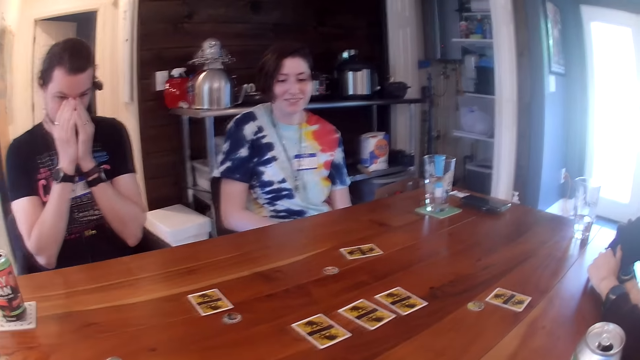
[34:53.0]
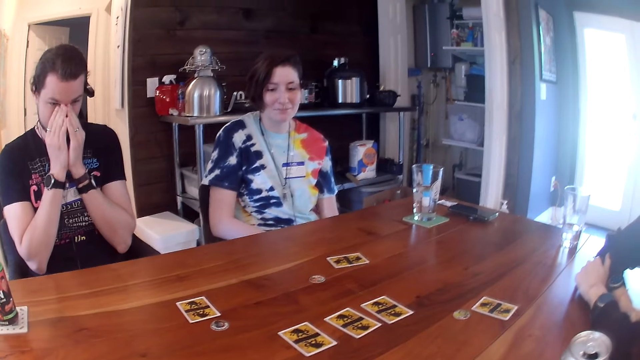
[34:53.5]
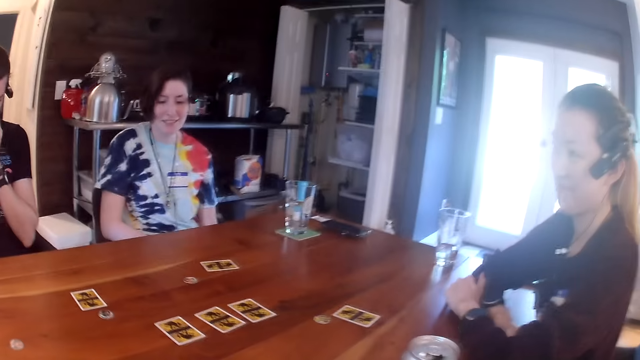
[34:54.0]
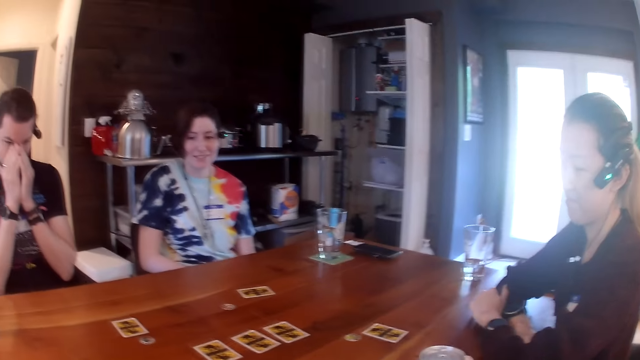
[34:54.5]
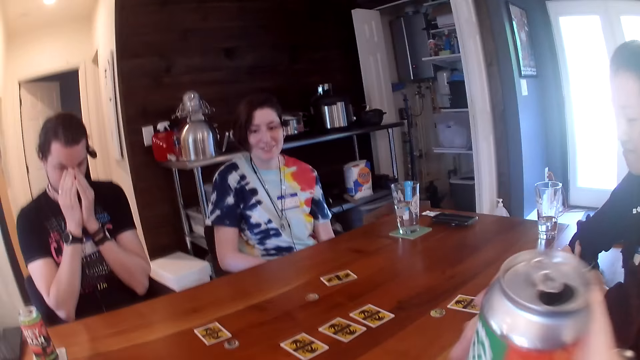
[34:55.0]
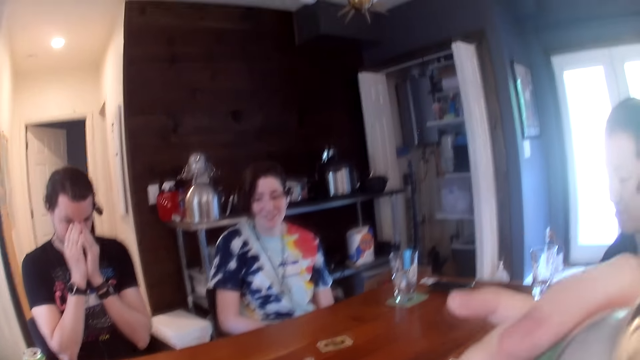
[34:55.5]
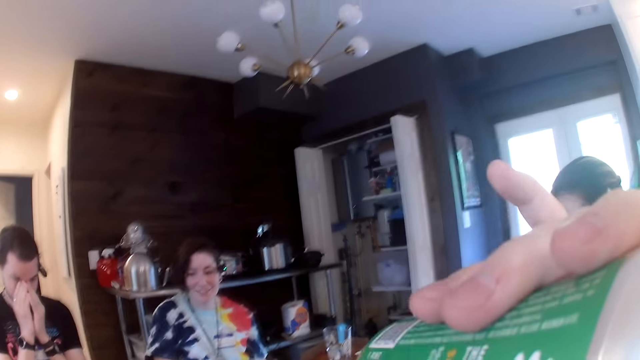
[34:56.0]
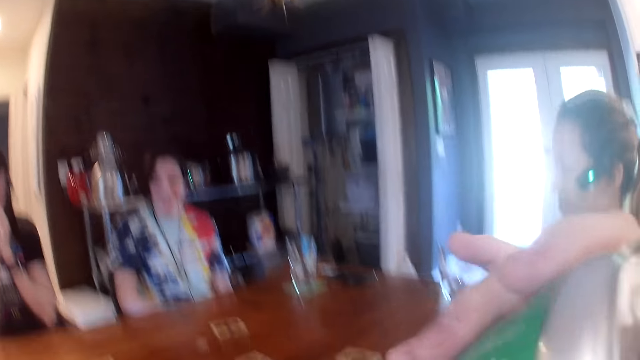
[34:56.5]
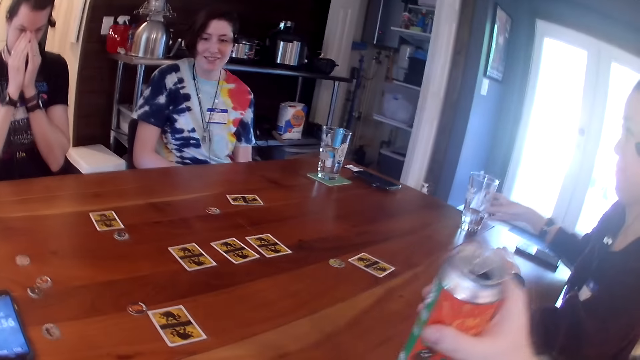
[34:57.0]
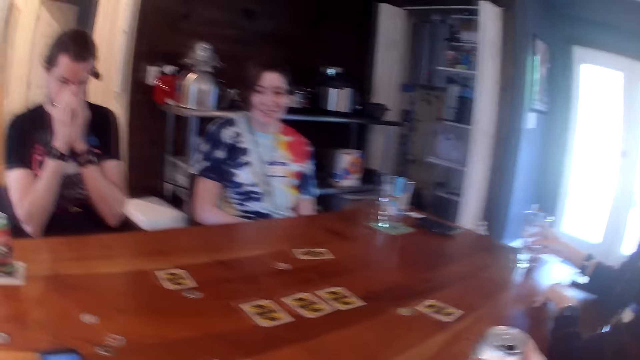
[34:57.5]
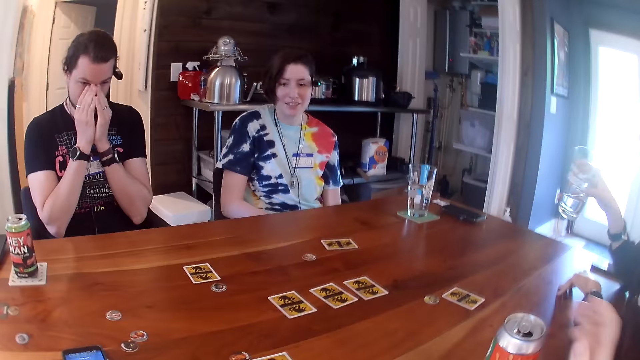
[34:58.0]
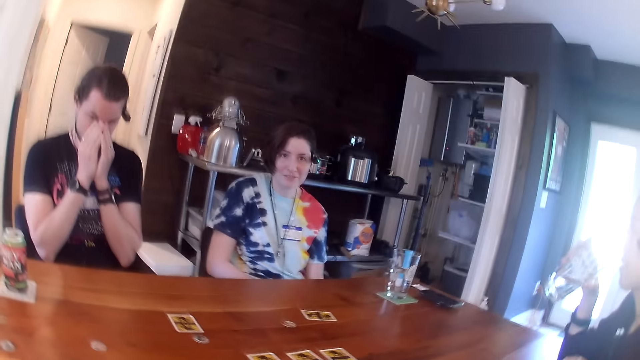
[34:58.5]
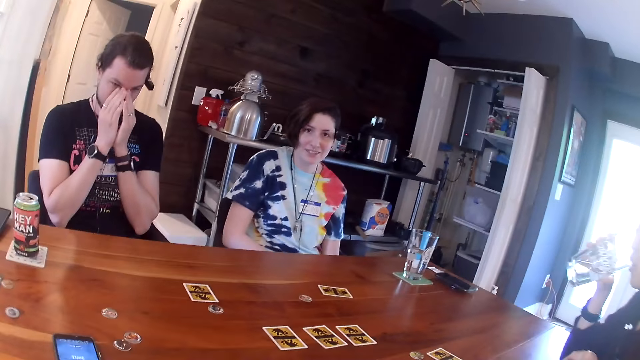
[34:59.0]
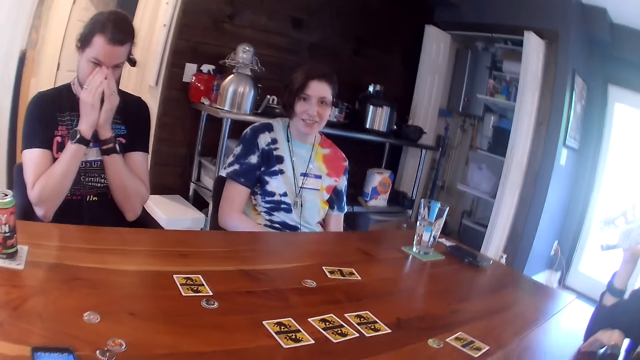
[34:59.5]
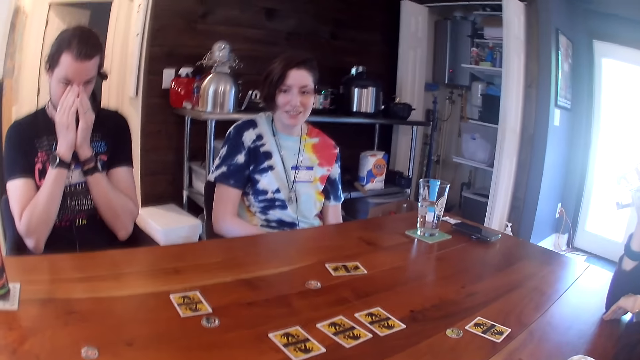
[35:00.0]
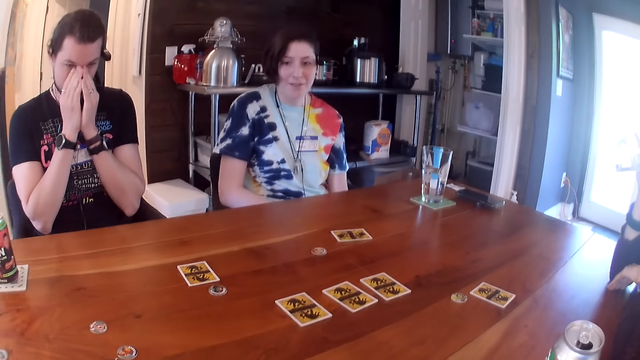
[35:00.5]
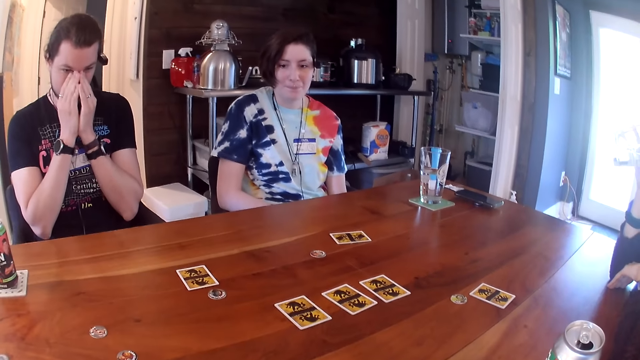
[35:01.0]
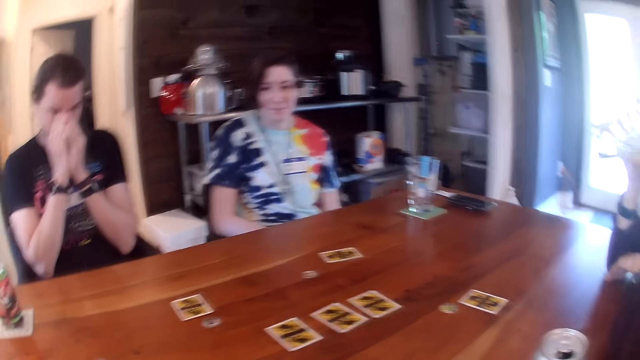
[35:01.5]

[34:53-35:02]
The camera wearer picks up a soda can on the table with his right hand. He sips a drink from the soda can. He drops the soda can on the table. The woman picks up a cup on the table with her left hand. She drinks water from the cup in her left hand.

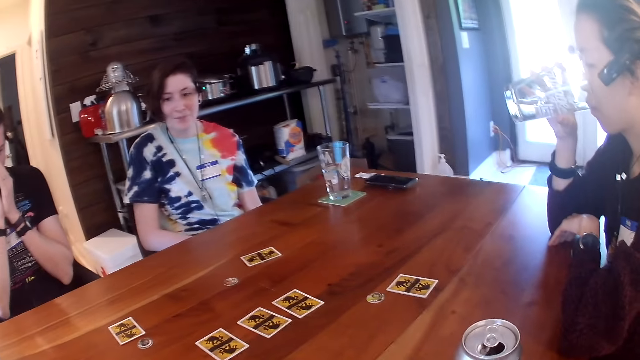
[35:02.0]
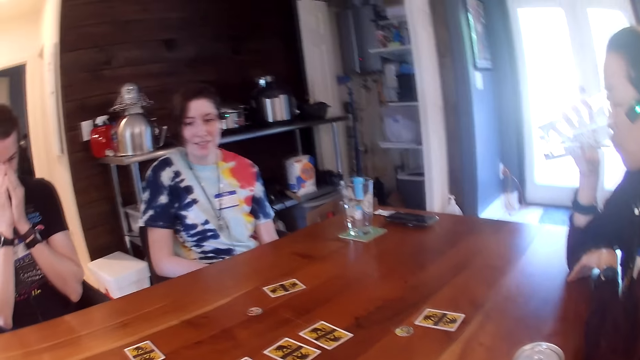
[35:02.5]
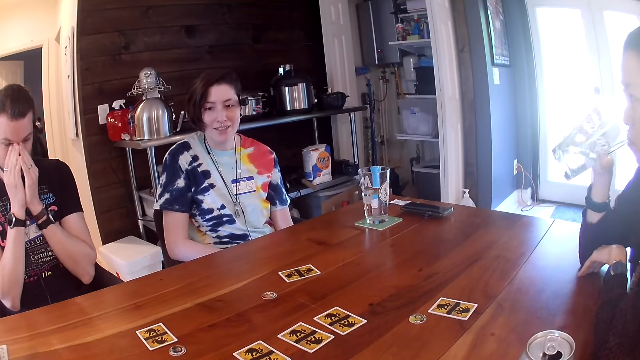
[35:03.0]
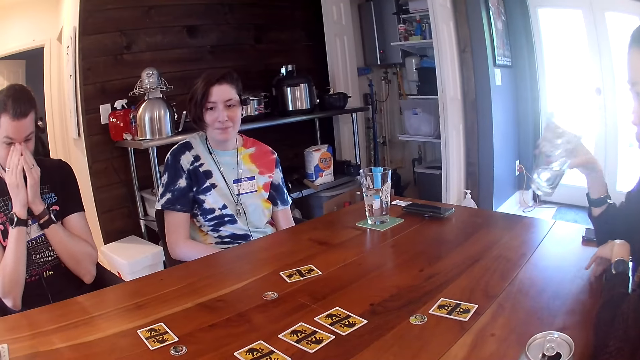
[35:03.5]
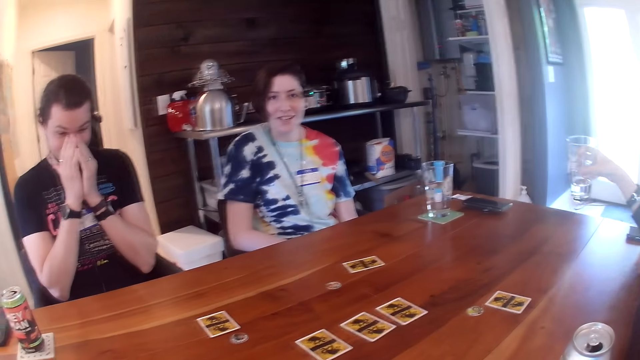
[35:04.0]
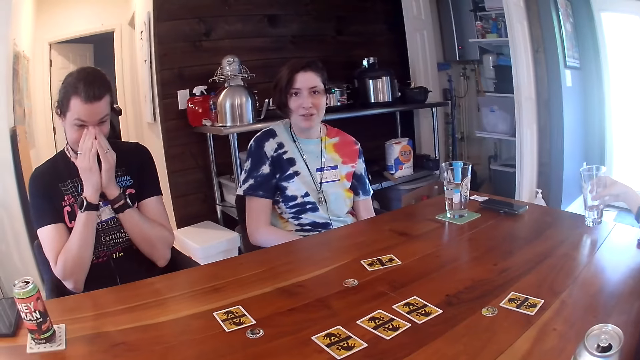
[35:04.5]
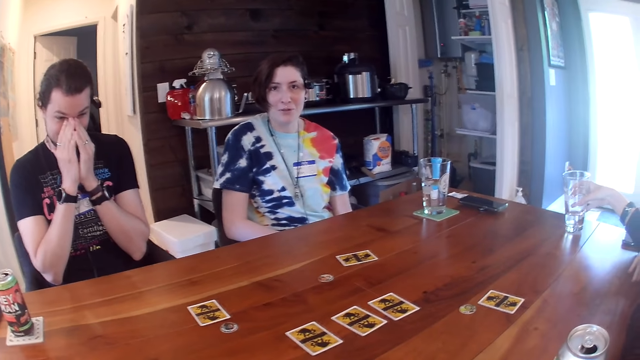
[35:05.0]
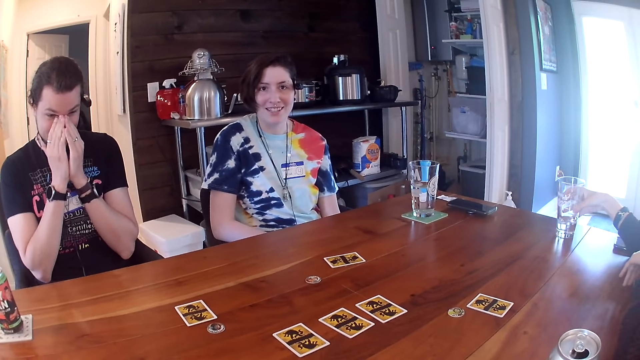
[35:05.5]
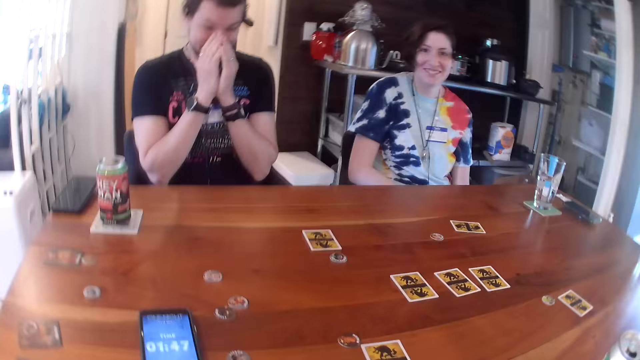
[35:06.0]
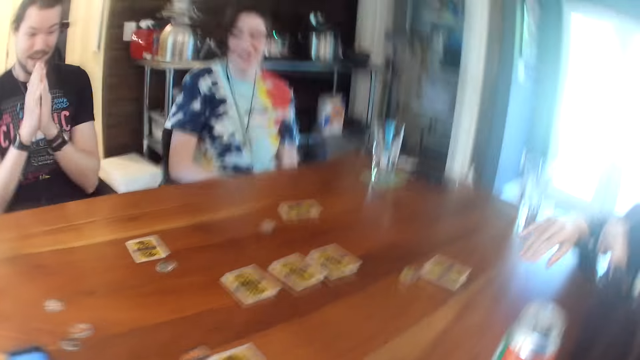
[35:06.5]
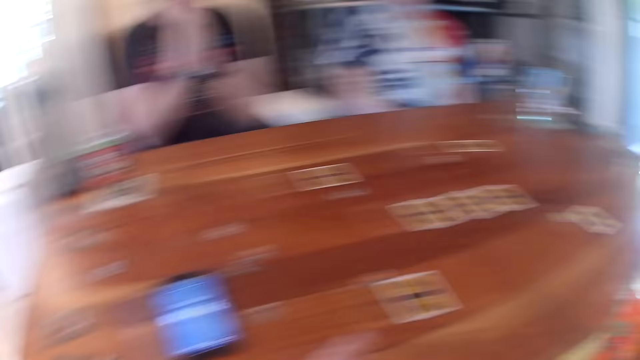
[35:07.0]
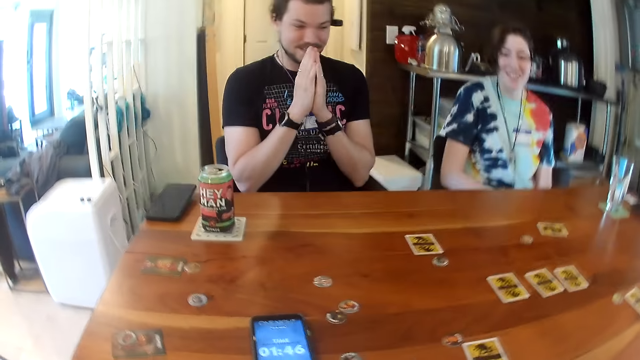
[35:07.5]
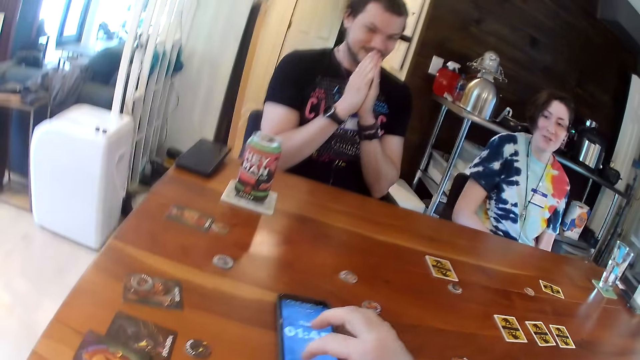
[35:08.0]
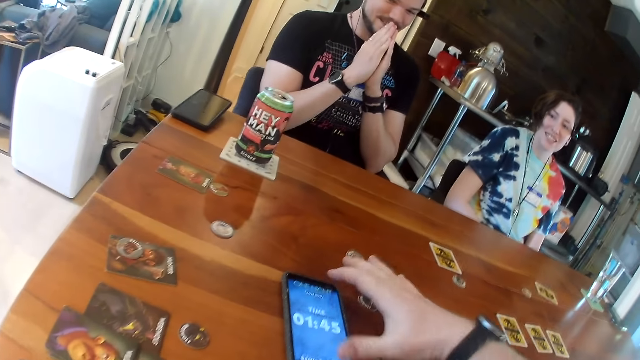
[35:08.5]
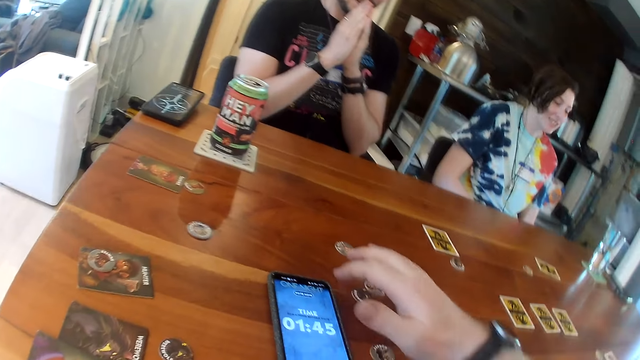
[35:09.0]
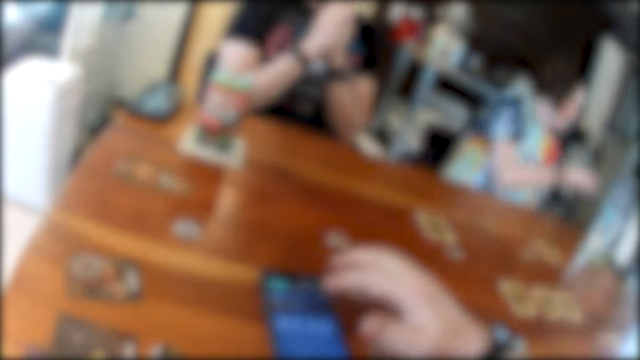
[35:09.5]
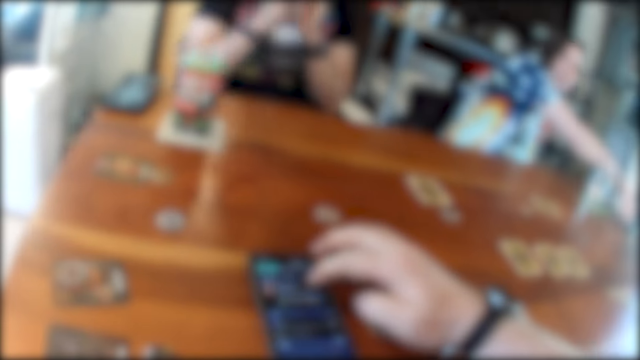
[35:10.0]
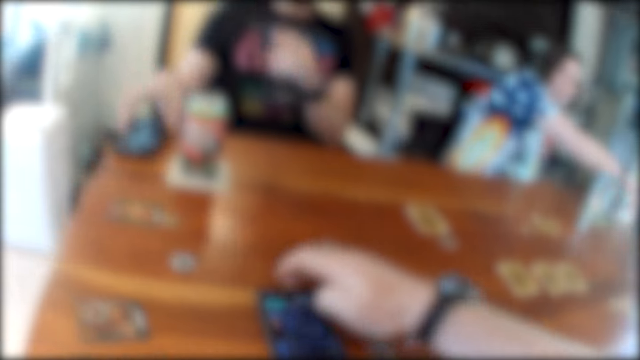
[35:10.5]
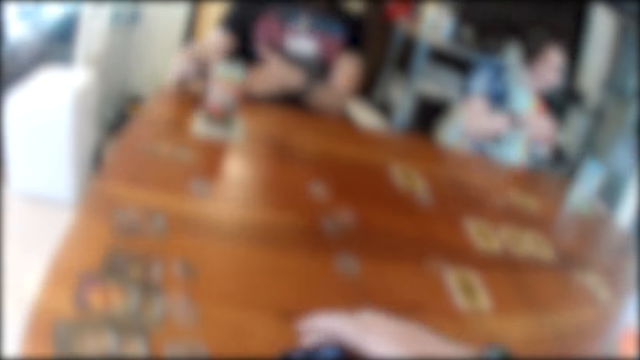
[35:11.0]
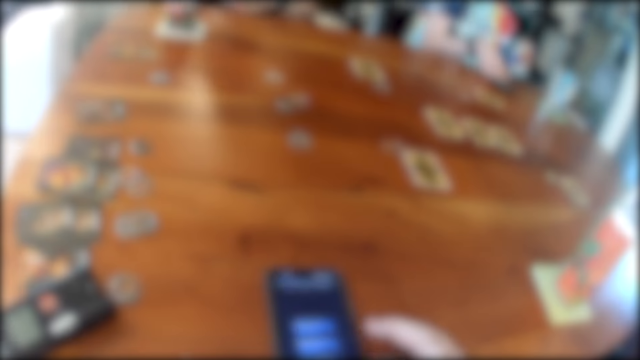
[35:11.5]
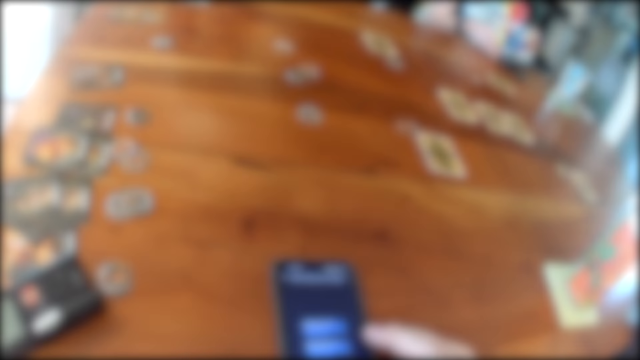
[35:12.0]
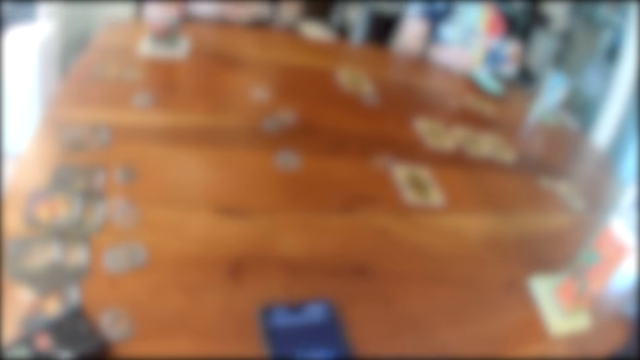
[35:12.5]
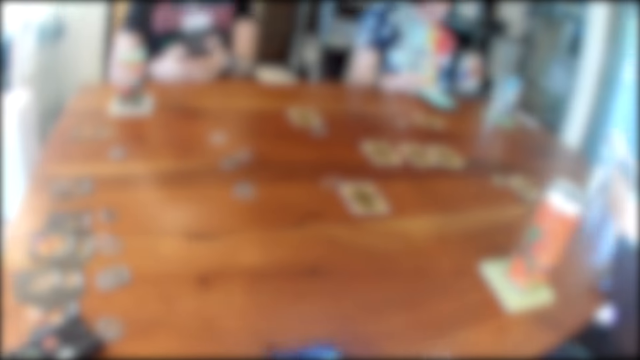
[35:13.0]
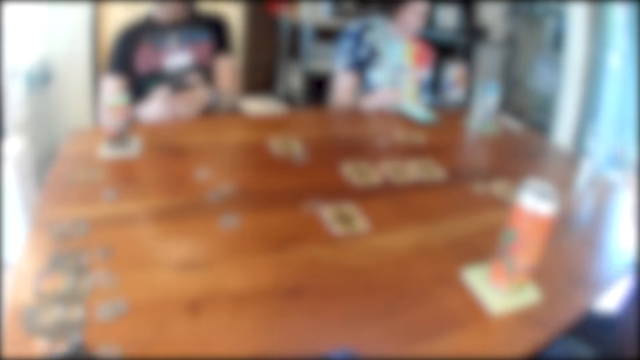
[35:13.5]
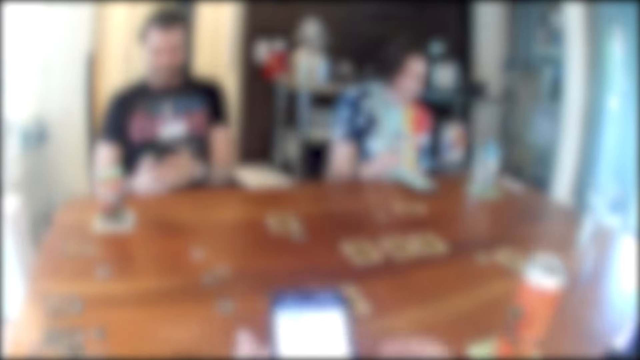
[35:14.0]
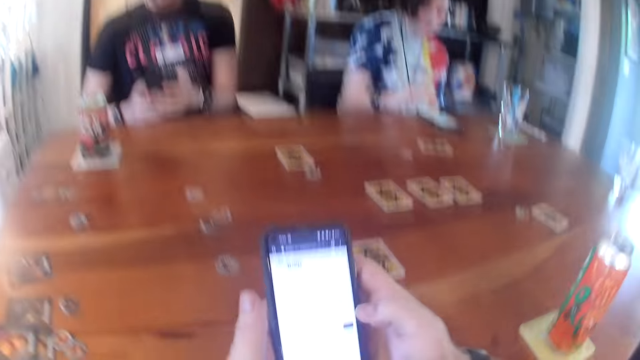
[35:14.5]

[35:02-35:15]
A woman drinks water. She puts a glass of water on the table. The camera wearer operates the phone on the table with his right hand. He touches the phone. Another woman moves a phone on the table with her right hand. The camera wearer moves the phone on the table with a finger of his right hand. A man moves a phone on the table with his right hand. The camera wearer picks up the phone on the table with his right hand. The other woman operates the phone on the table. The man operates the phone in his hands.
